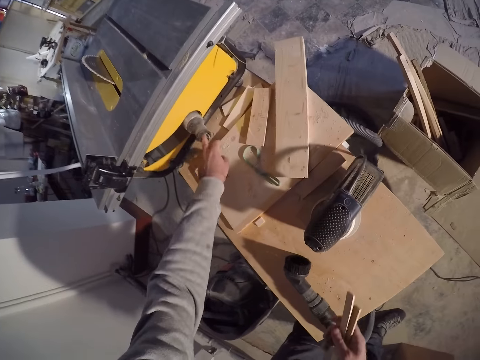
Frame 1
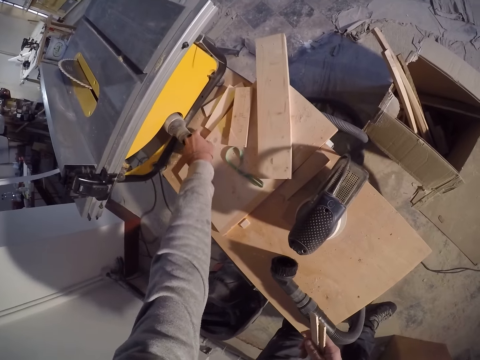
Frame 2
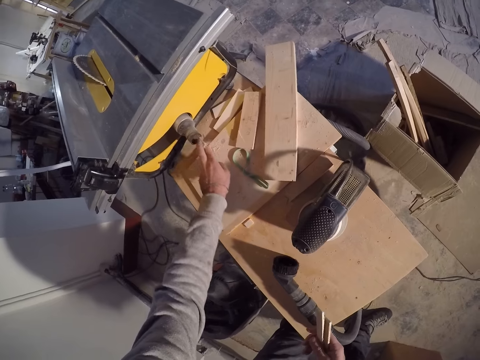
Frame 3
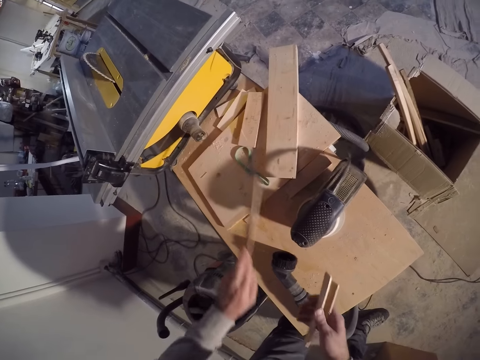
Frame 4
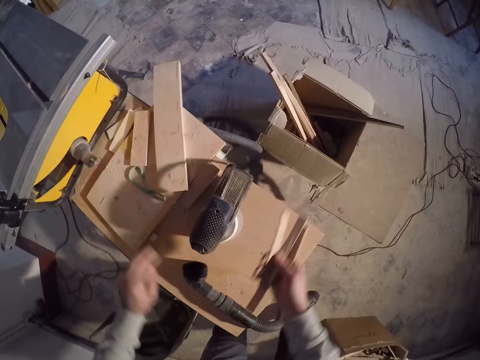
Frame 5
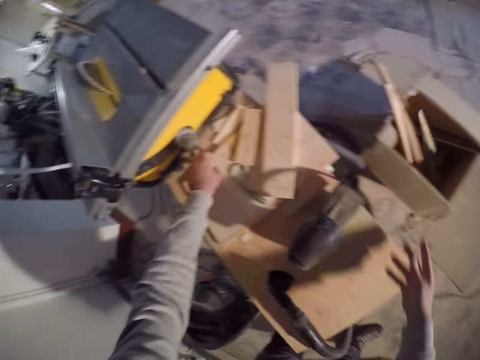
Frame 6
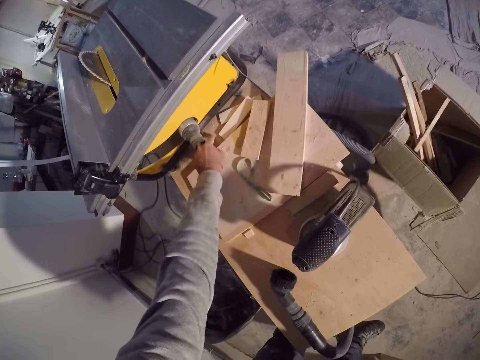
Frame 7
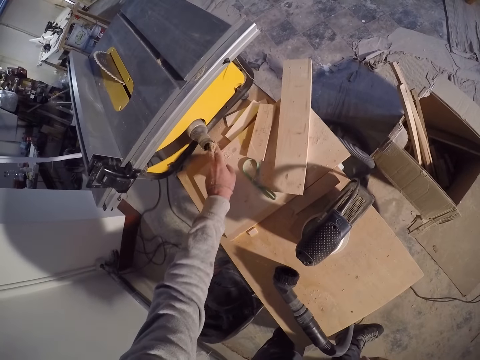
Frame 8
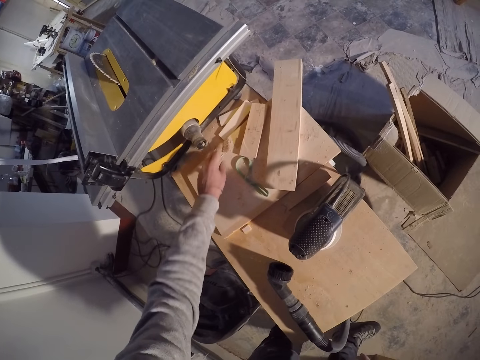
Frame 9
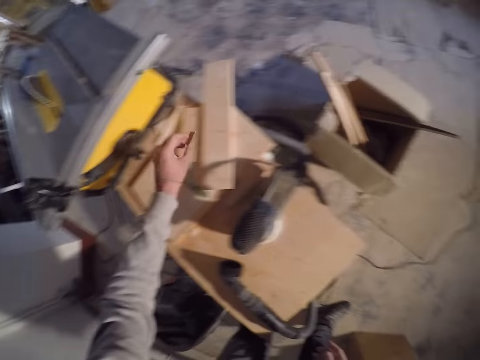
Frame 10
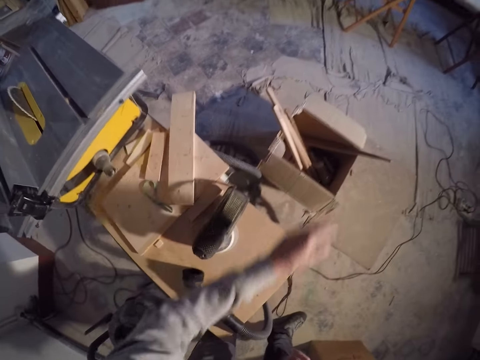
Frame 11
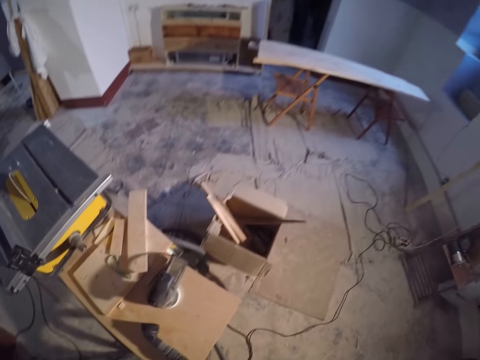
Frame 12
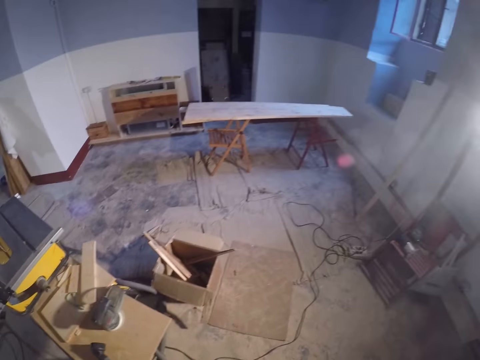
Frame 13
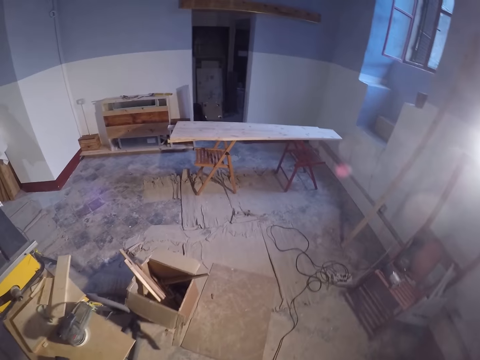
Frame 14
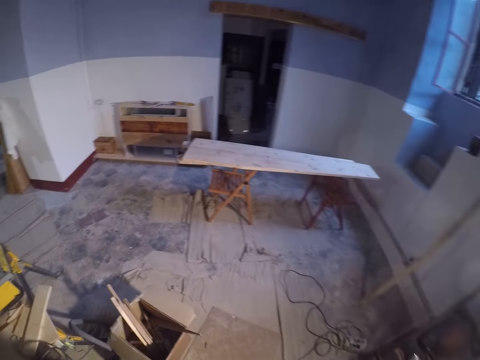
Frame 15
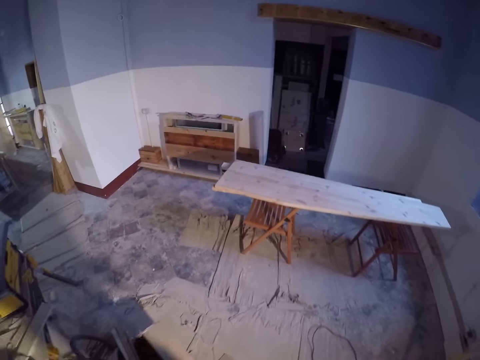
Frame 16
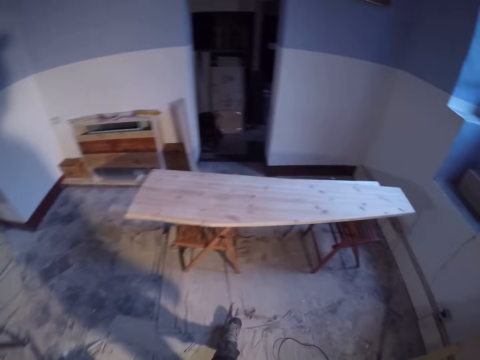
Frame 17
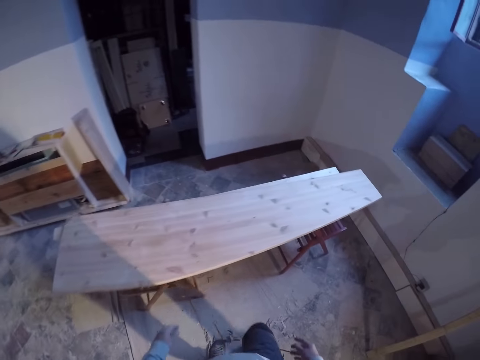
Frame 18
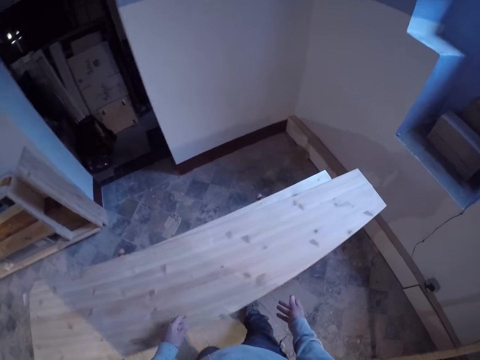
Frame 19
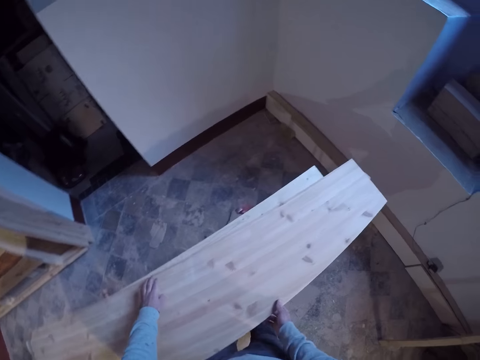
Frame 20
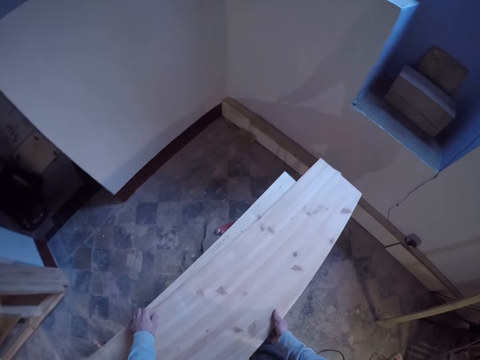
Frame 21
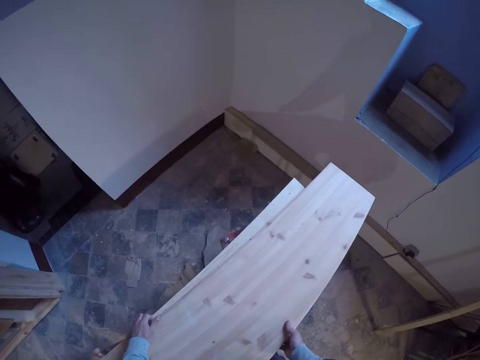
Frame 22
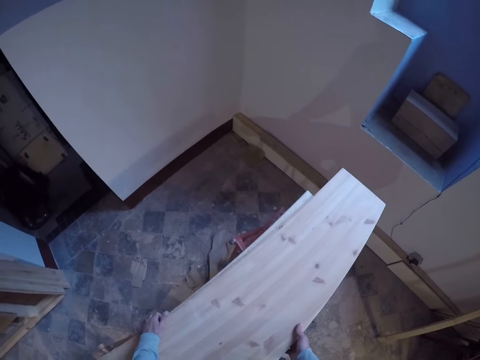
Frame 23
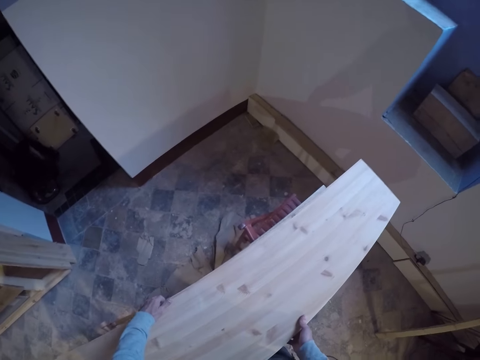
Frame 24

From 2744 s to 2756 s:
The camera wearer passes the piece of wood from his left hand to his right hand. He removes a piece of wood from a machine hole with his left hand. He passes the piece of wood from his left hand to his right hand. He drops the piece of wood in his right hand into a carton box. He removes a piece of wood from a machine hole with his left hand. He drops the piece of wood on the table. He picks up the piece of wood on the table with his left hand. He drops the piece of wood into the box. He looks around. He walks around. He lifts a wooden plank up from a stand with both hands.

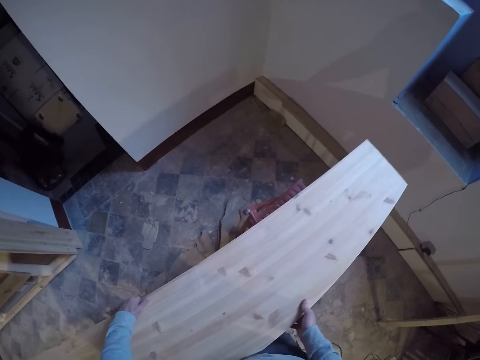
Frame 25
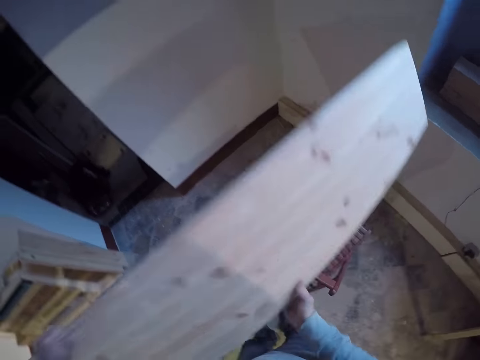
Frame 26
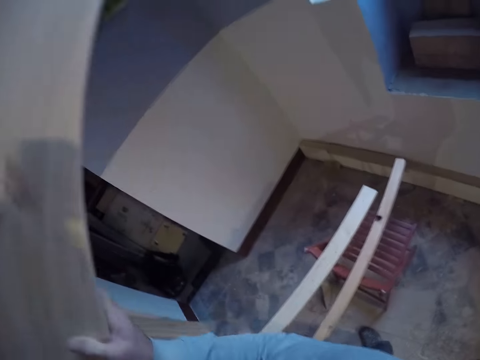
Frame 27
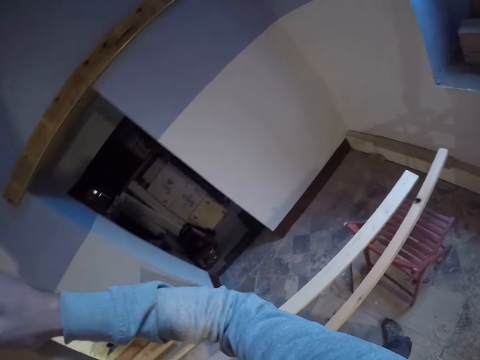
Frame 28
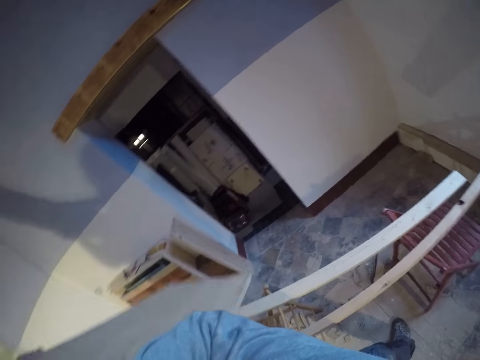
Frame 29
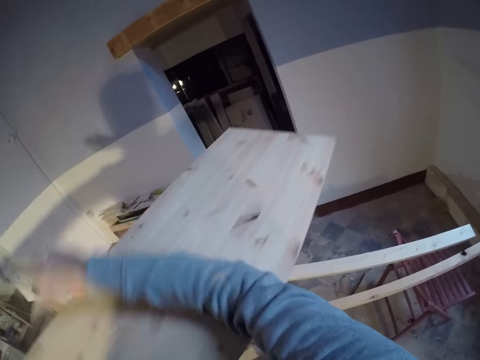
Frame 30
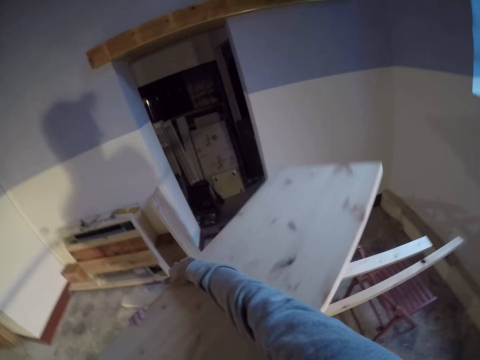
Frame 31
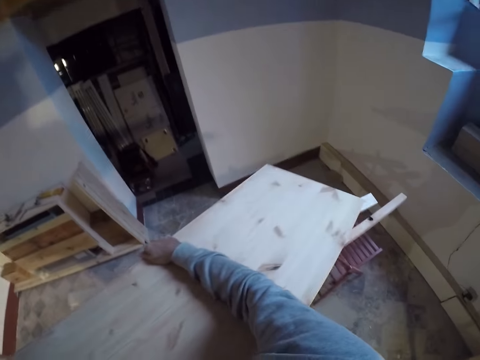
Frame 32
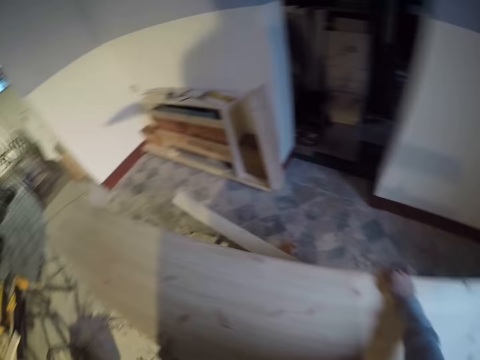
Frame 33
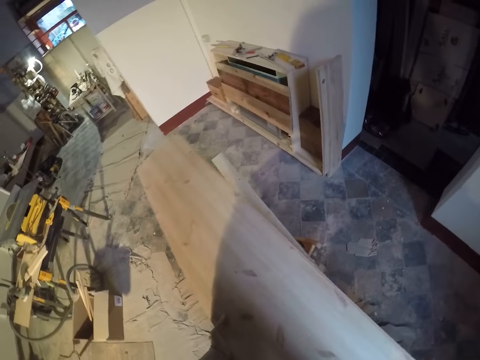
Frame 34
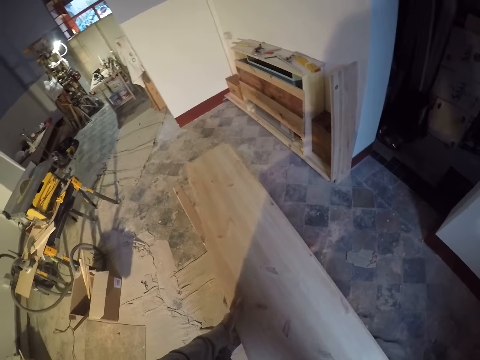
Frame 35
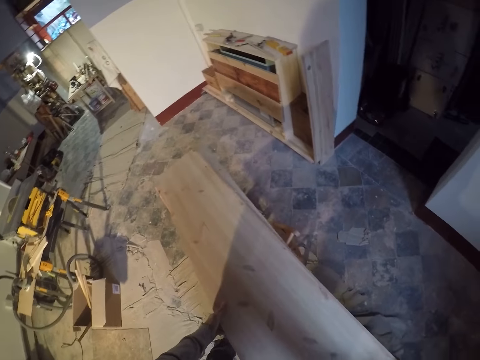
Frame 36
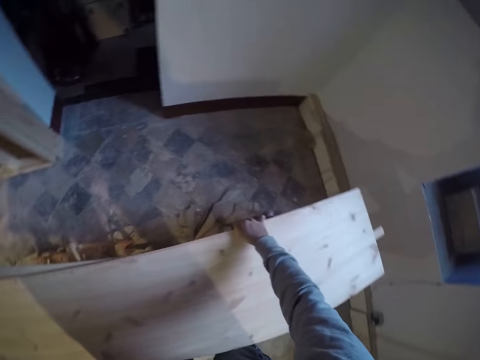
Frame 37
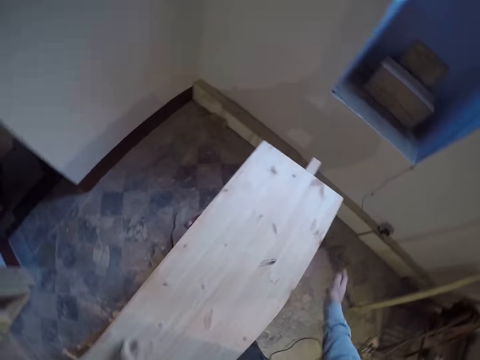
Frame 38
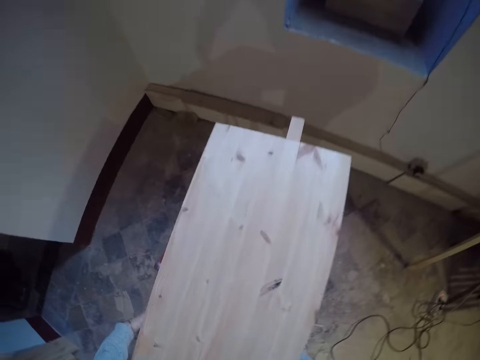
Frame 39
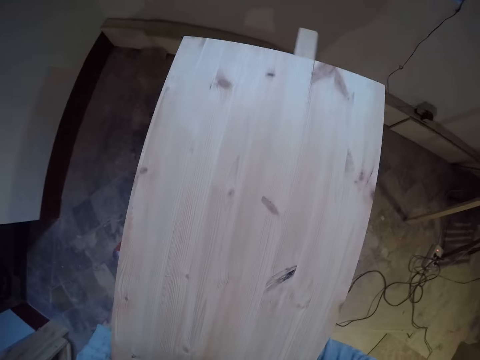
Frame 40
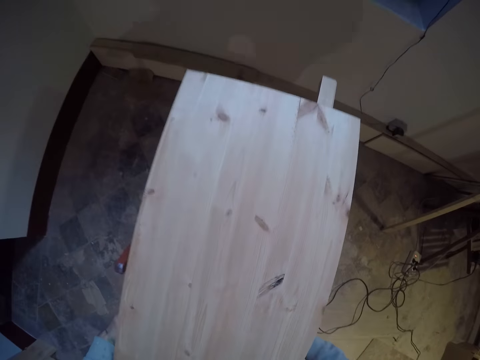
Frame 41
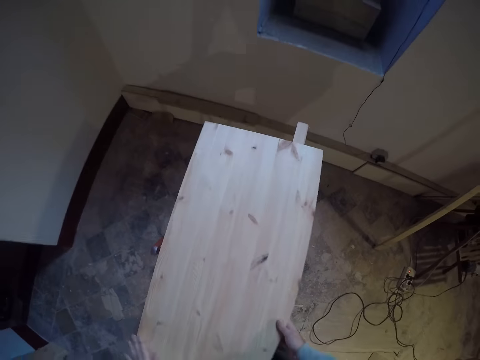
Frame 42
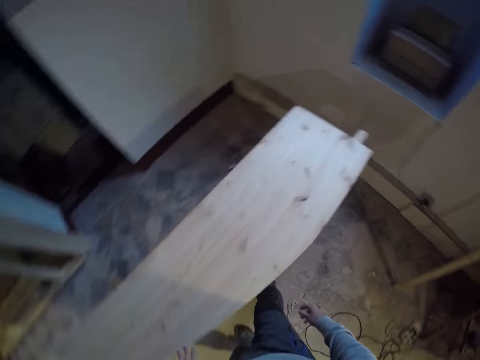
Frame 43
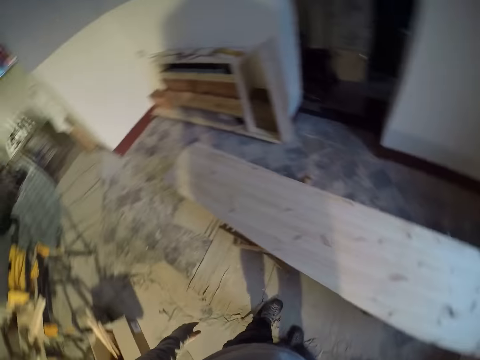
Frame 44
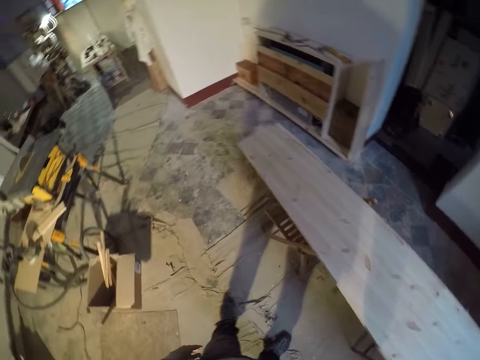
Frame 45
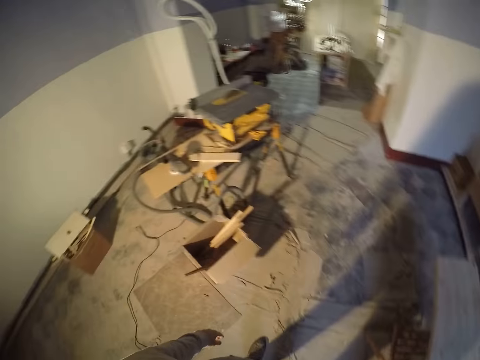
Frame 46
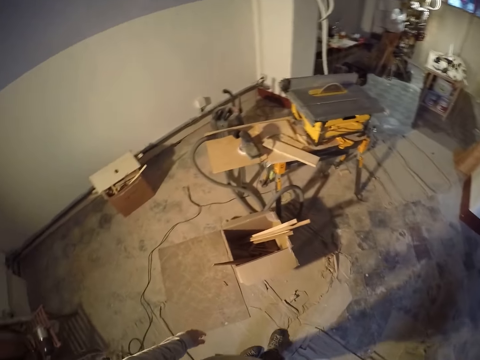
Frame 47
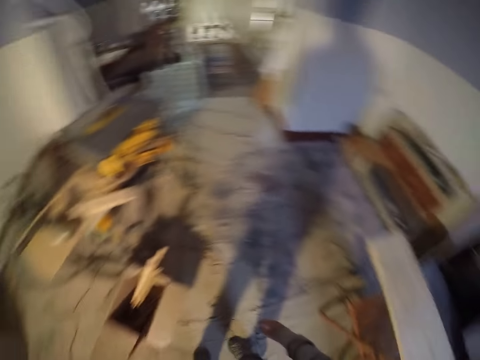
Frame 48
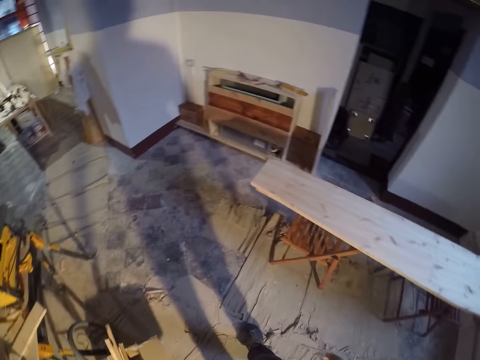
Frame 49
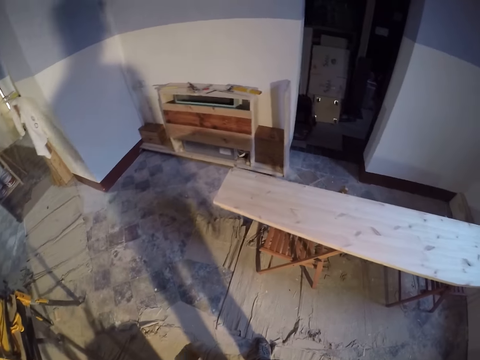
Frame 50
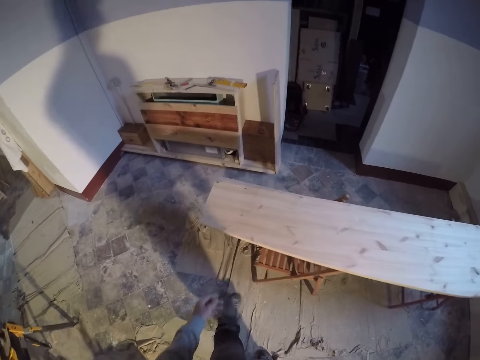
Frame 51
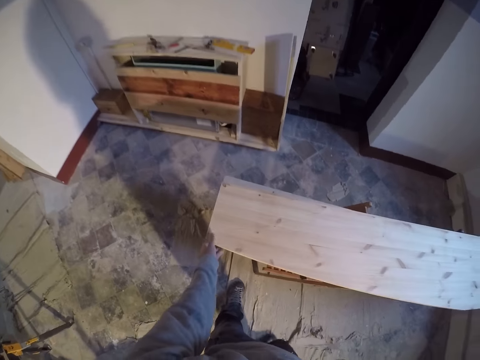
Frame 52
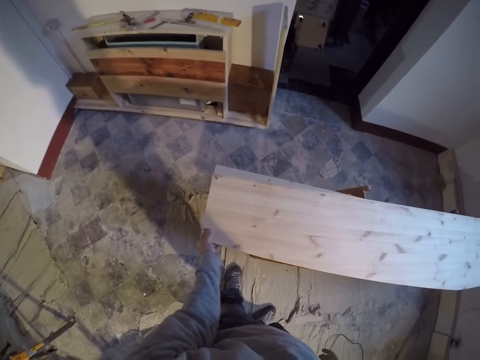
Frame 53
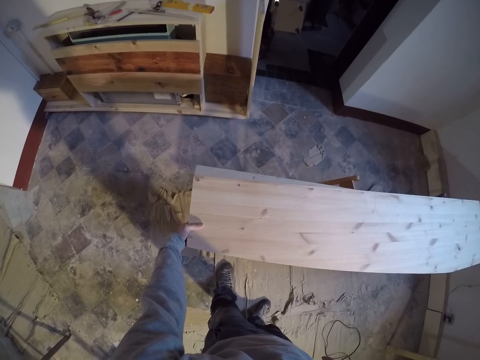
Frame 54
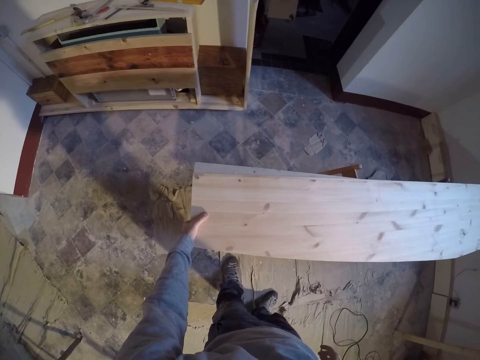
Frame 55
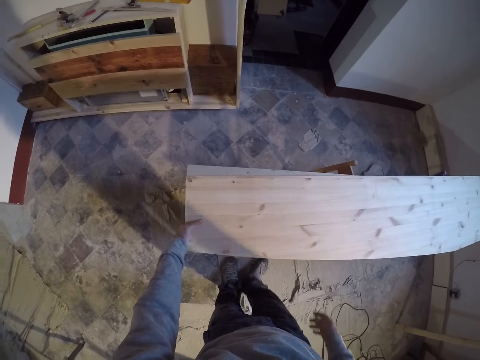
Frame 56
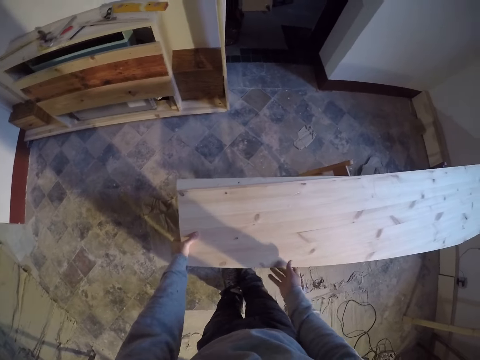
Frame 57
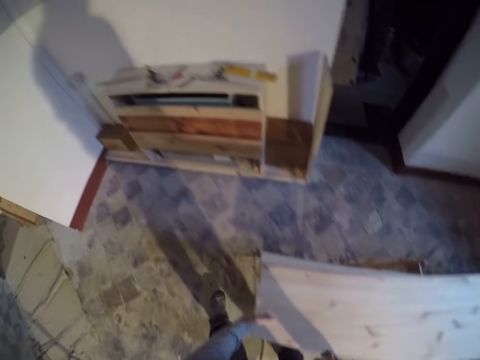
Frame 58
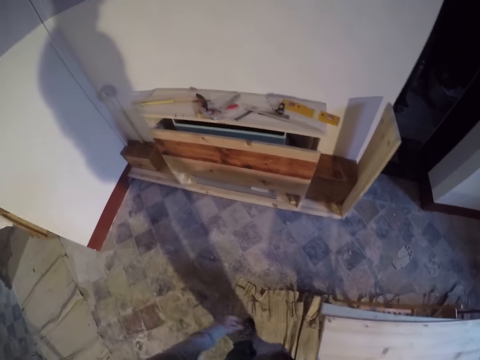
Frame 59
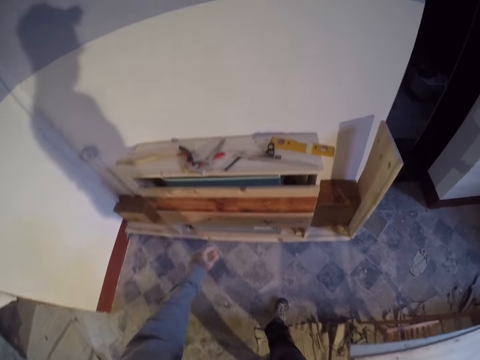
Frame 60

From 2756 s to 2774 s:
The camera wearer flips the plank of wood upside down. He drops the plank of wood on a stand. He moves a piece of wood underneath the plank to the right. He aligns the stand. He looks around. He touches the plank of wood with his left hand. He touches the plank of wood with both hands. He aligns the plank of wood on the stand. He removes his left hand from the plank of wood.
